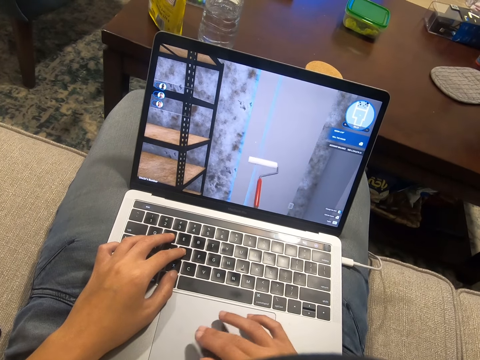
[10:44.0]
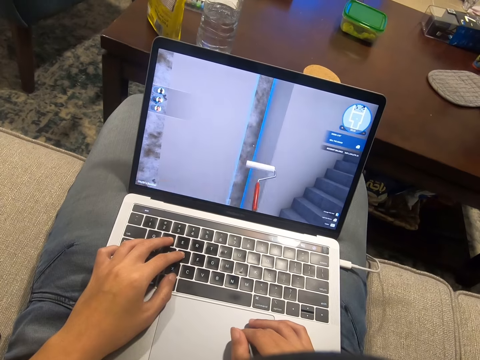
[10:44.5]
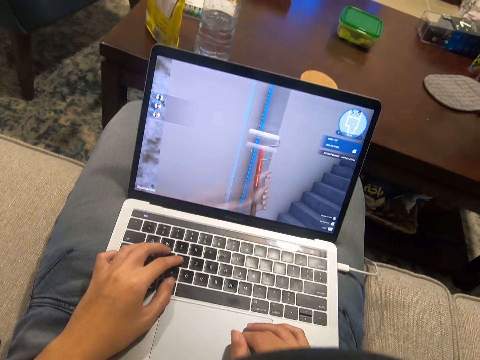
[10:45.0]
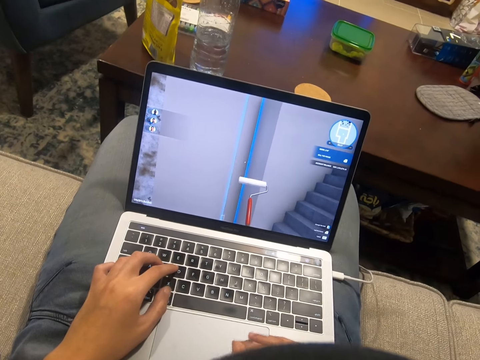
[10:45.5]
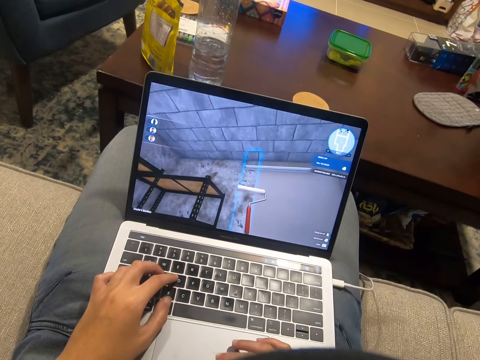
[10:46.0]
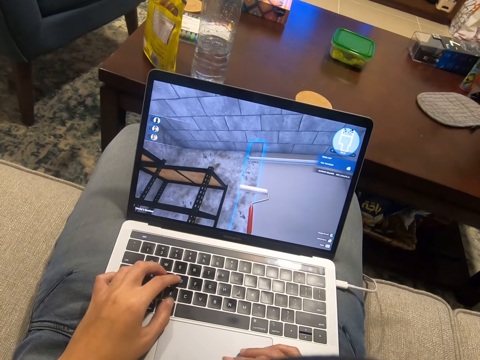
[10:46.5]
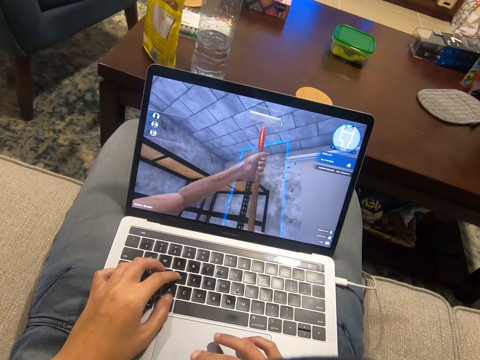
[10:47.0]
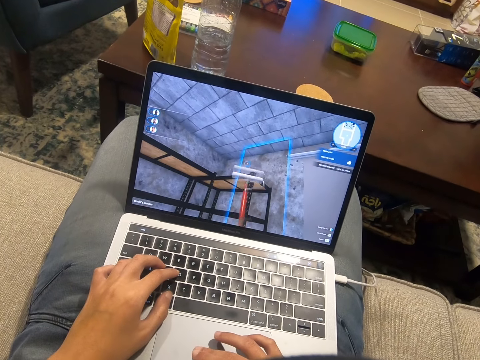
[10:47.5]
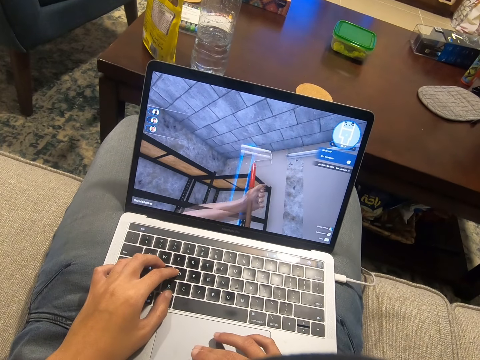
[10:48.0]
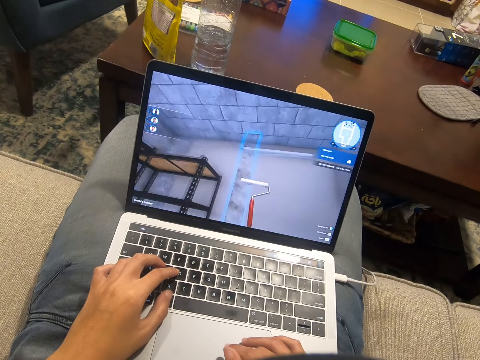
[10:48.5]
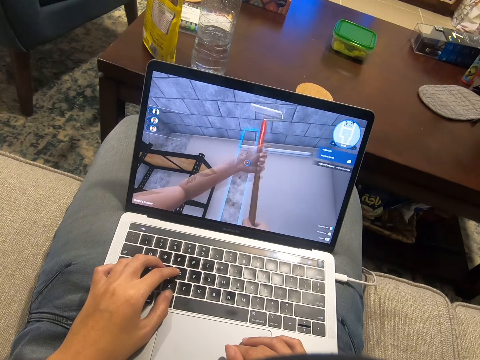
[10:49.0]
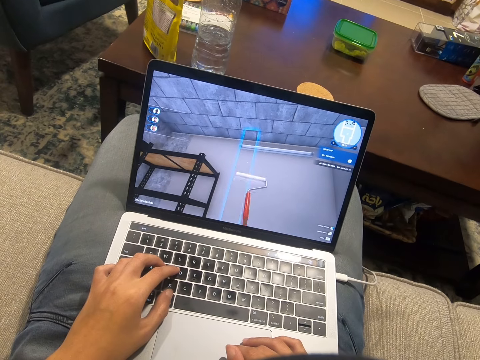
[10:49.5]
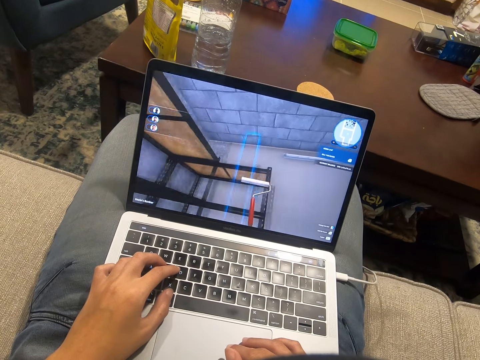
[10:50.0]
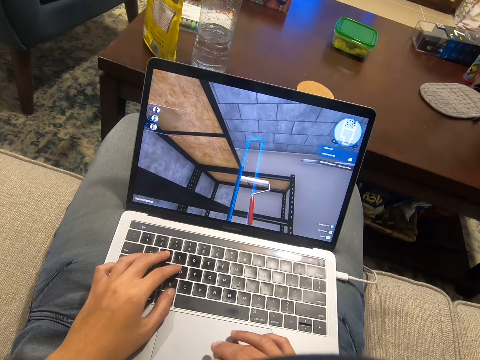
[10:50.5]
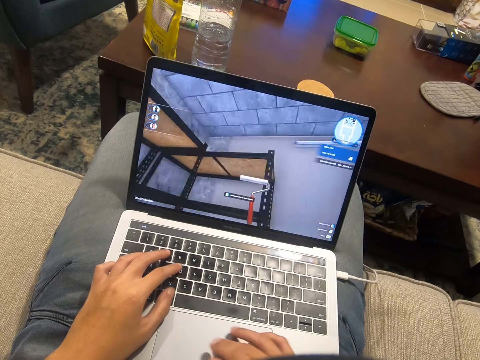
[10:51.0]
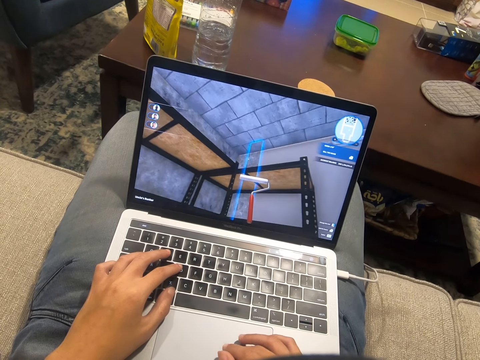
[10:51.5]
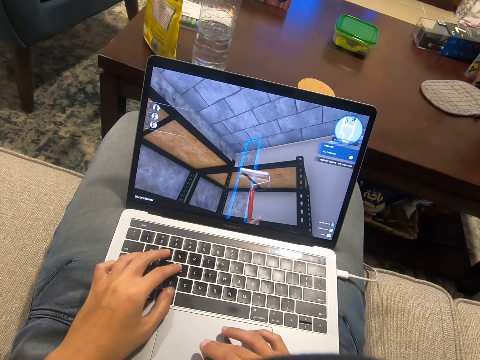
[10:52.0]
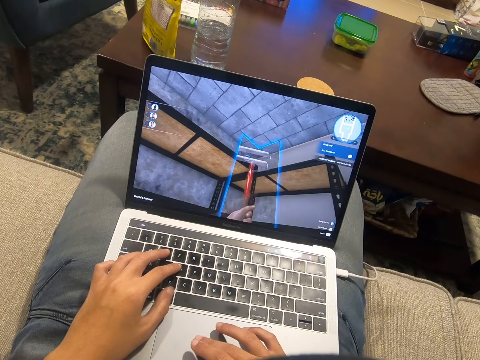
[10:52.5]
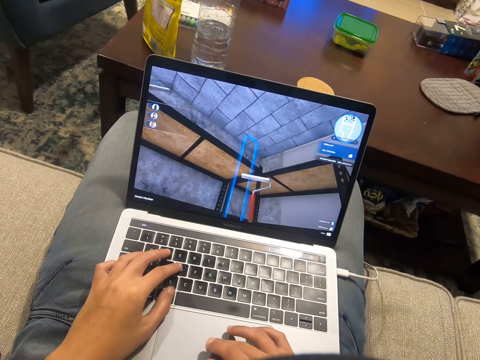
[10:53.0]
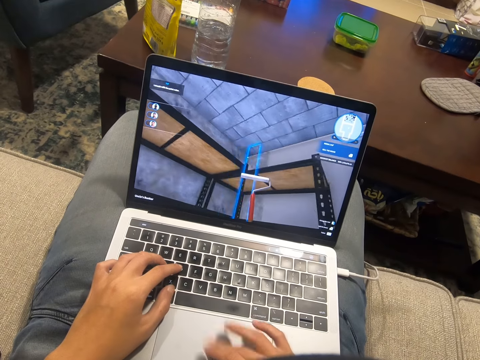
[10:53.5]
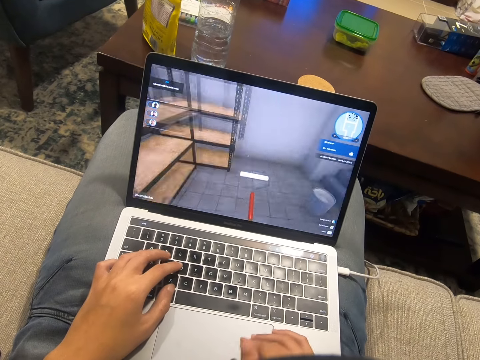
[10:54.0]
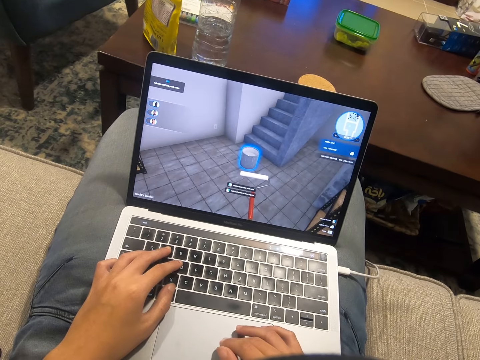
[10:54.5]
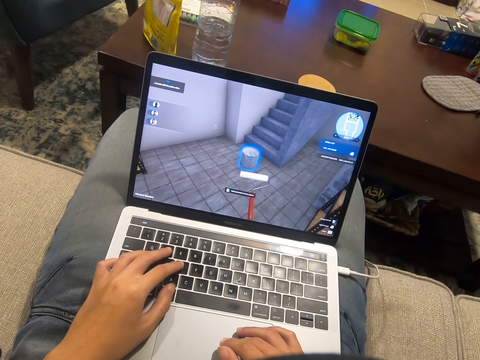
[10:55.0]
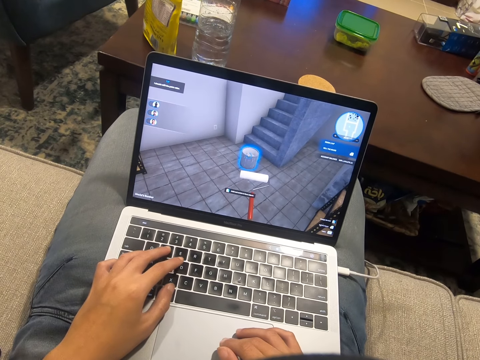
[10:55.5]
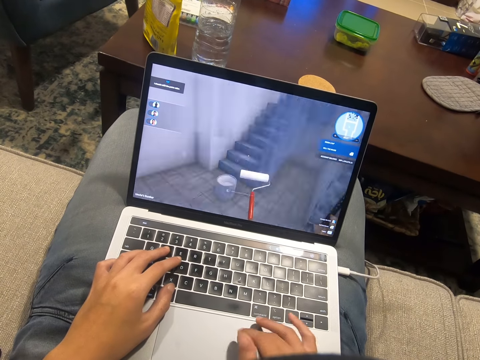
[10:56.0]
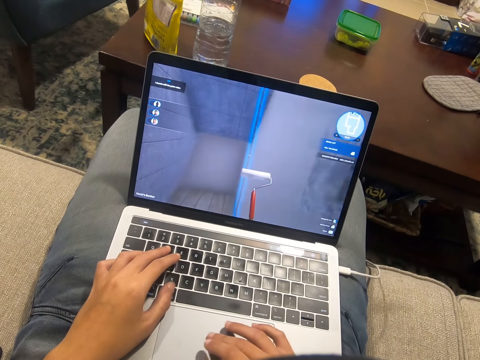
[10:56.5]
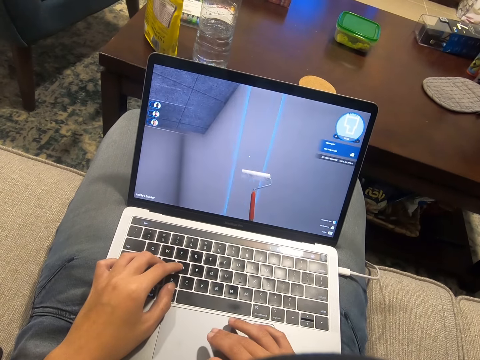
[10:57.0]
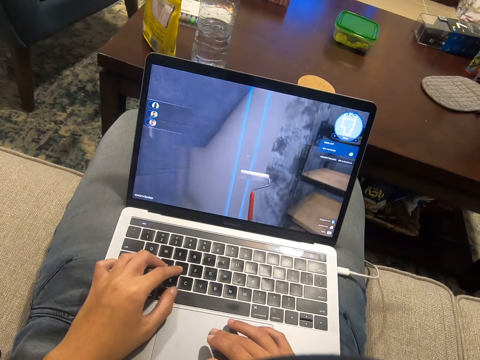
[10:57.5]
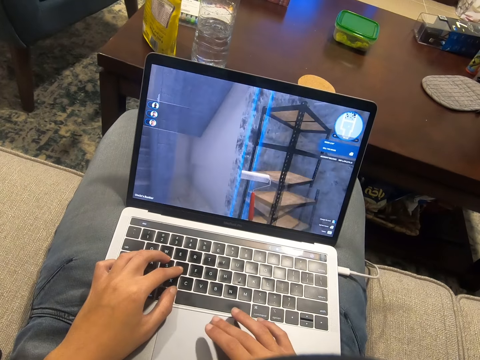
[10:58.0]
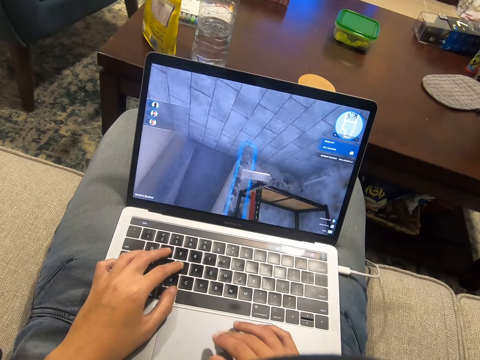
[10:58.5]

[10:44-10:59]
The camera wearer presses a key on the keyboard. They scroll on the laptop. They type on the keyboard. They scroll on the laptop.

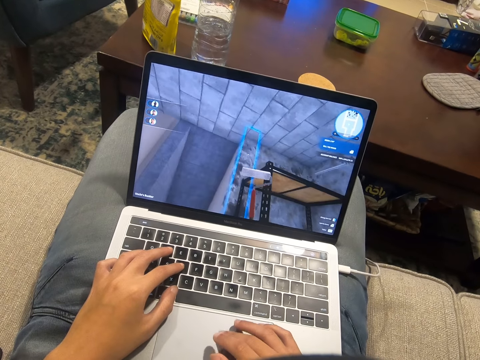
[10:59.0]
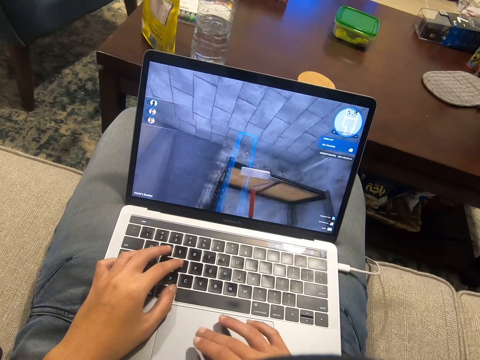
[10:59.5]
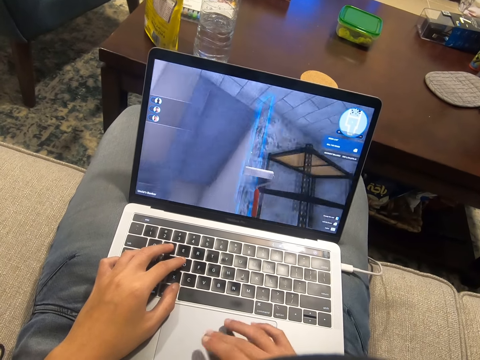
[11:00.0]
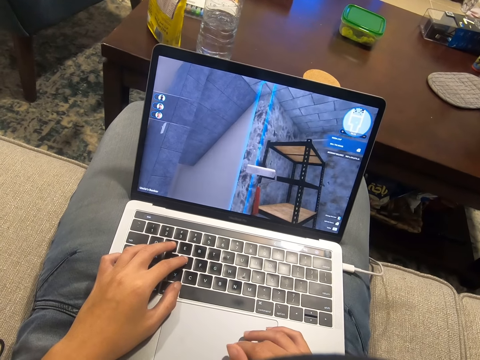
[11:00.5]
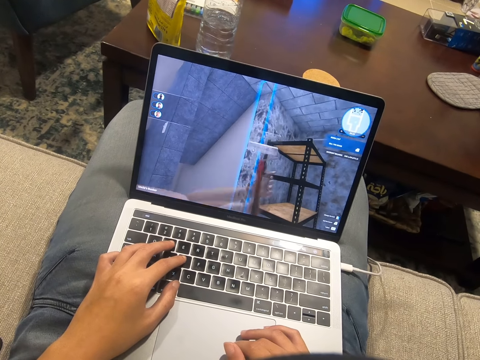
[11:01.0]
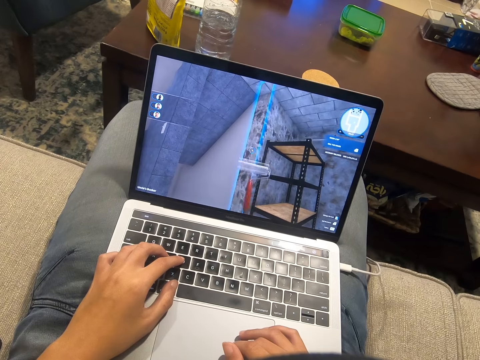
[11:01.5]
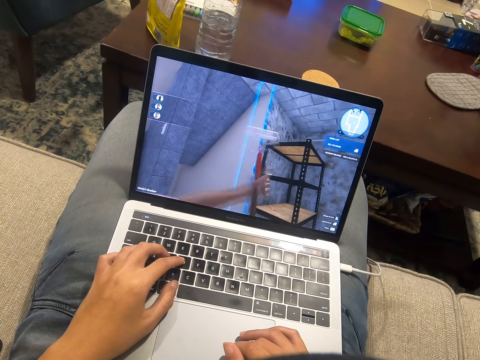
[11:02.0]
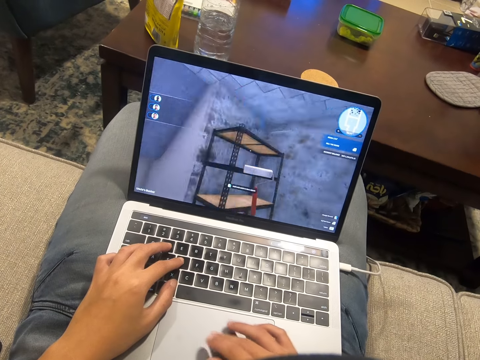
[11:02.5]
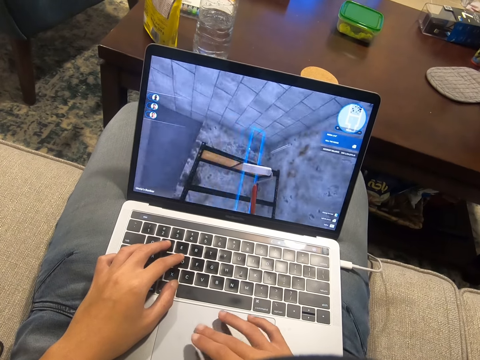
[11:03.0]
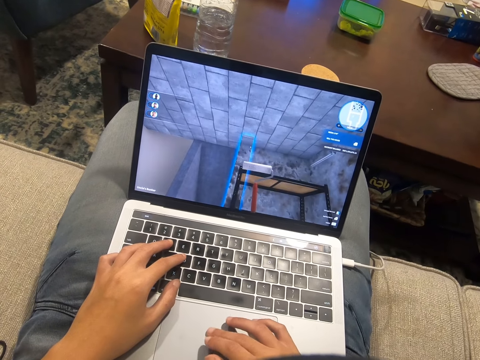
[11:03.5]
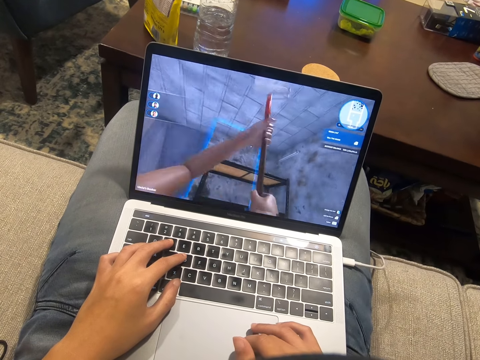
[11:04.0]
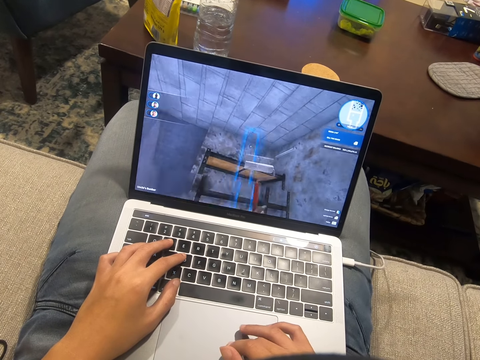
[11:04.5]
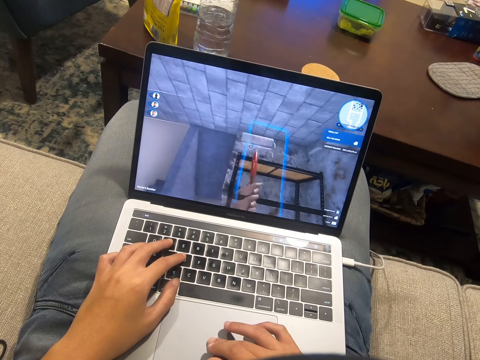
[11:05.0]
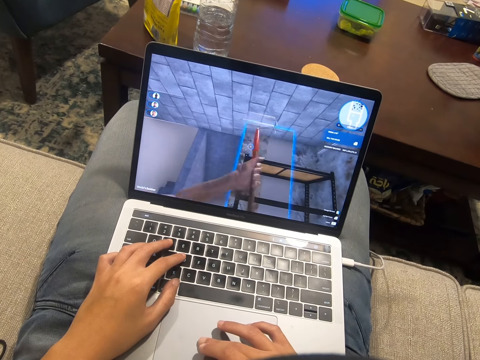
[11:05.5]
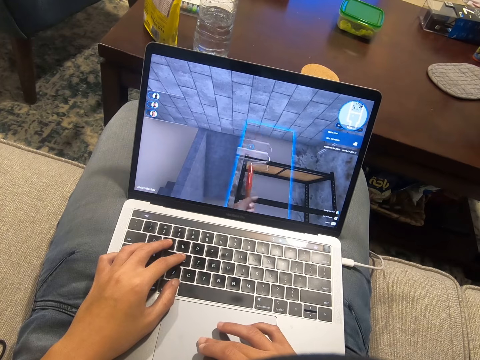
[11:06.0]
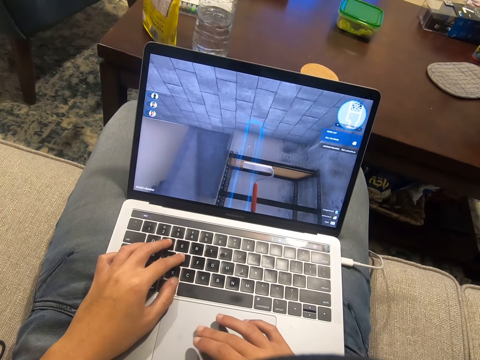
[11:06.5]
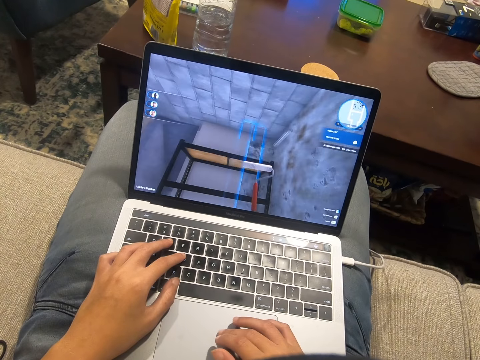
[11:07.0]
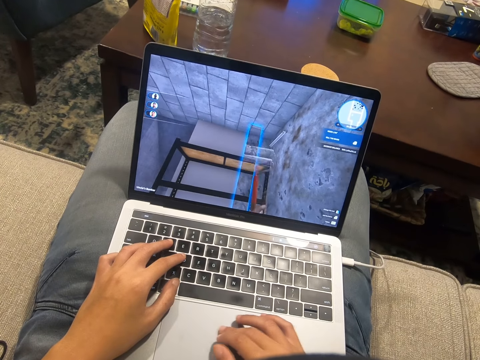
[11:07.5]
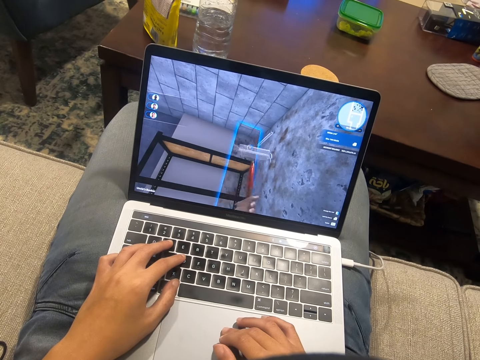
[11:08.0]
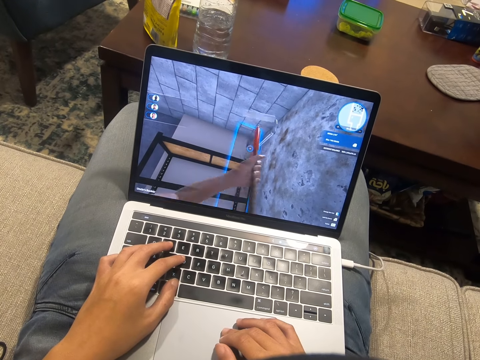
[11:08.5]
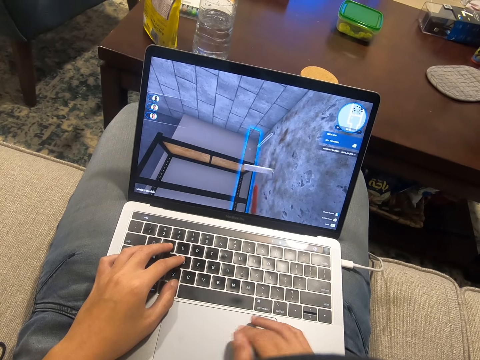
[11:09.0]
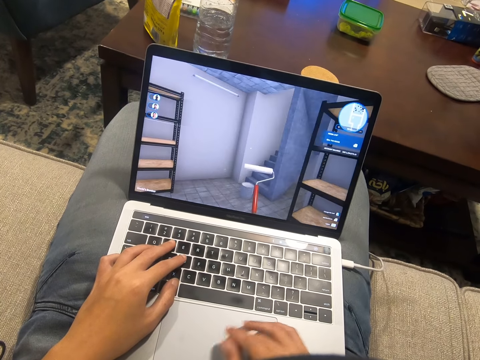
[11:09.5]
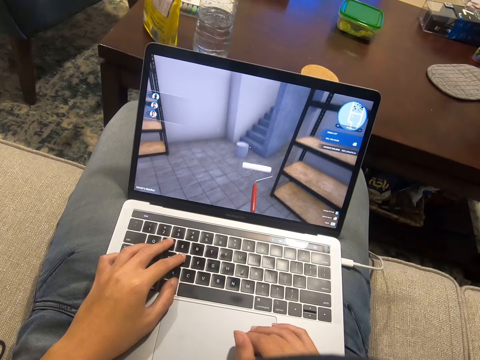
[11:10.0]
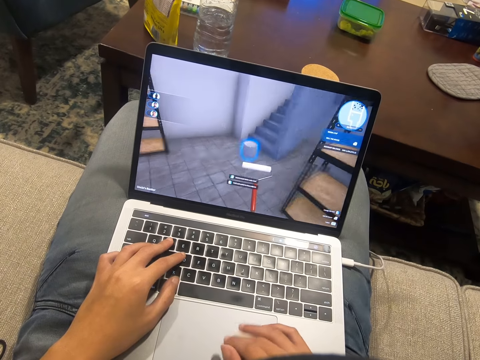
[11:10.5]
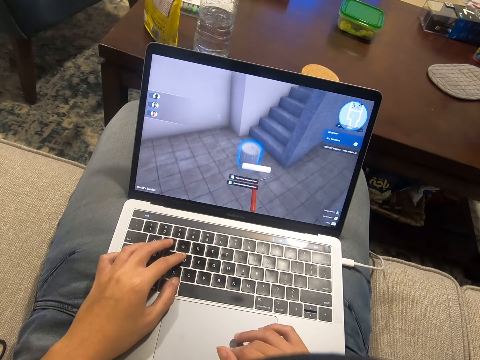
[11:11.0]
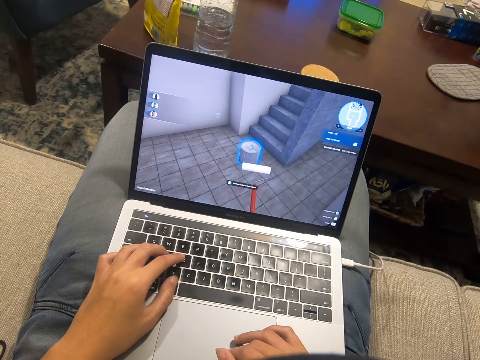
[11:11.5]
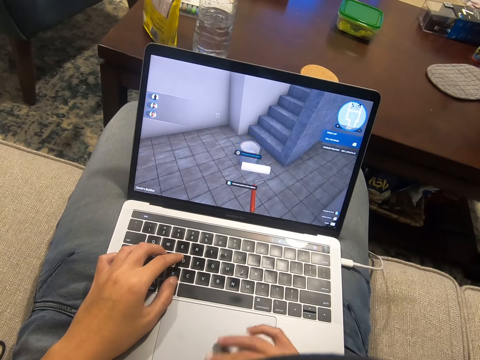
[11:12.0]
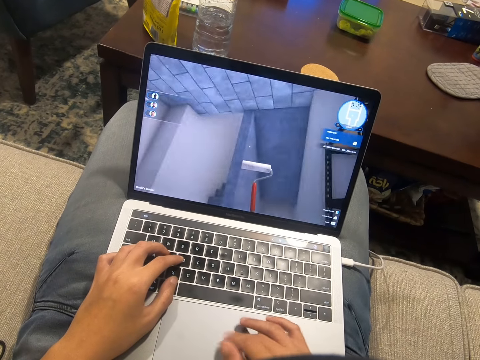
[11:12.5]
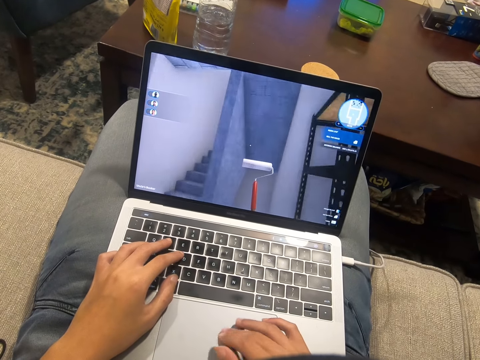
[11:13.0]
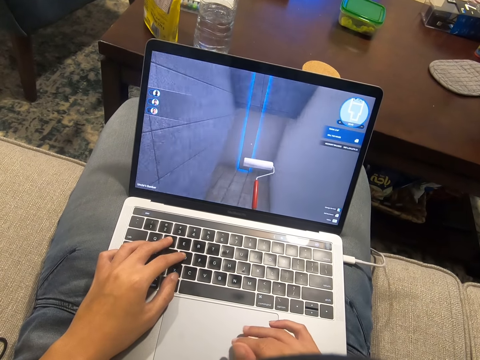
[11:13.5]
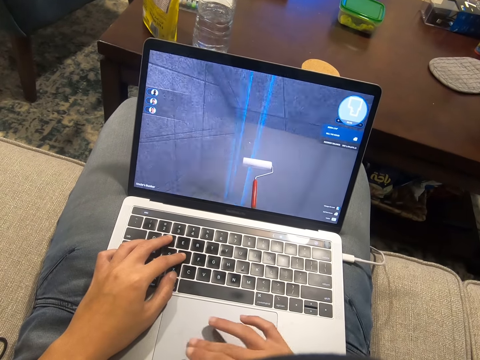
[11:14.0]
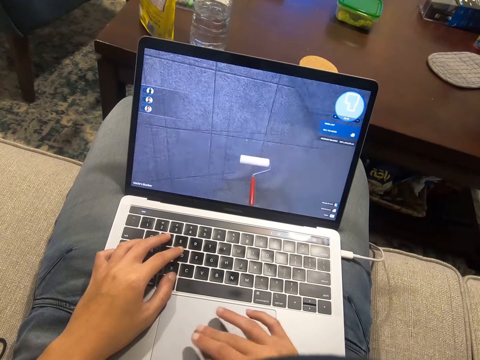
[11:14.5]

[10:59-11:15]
The camera wearer types on the keyboard.
